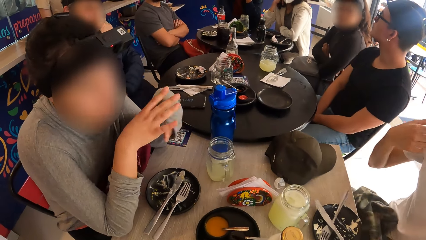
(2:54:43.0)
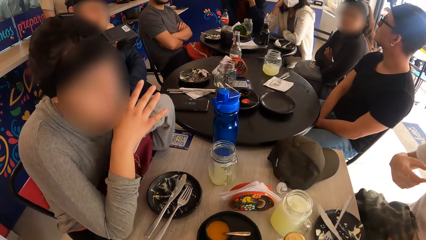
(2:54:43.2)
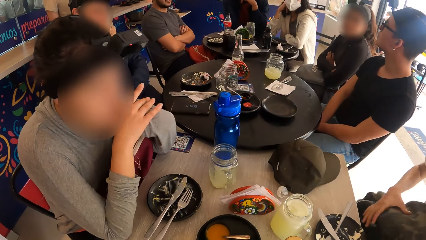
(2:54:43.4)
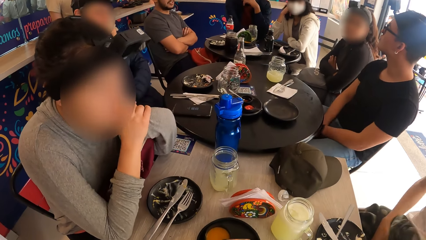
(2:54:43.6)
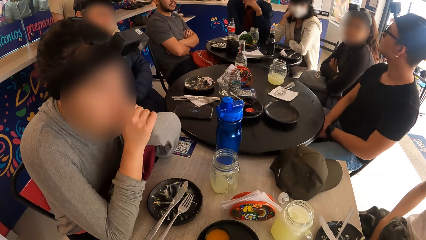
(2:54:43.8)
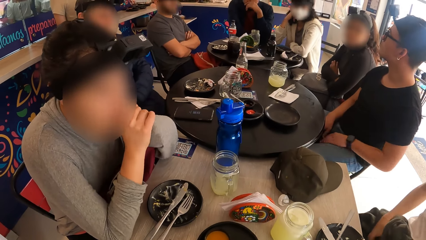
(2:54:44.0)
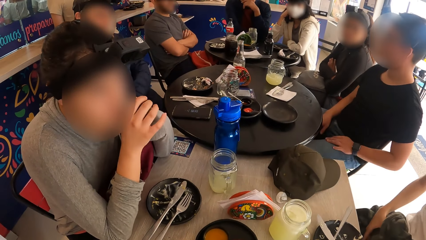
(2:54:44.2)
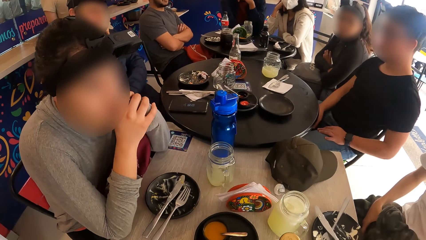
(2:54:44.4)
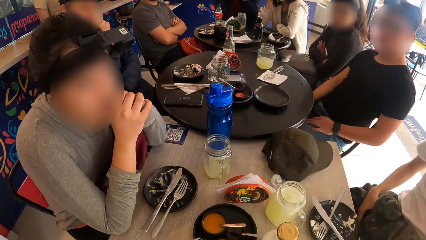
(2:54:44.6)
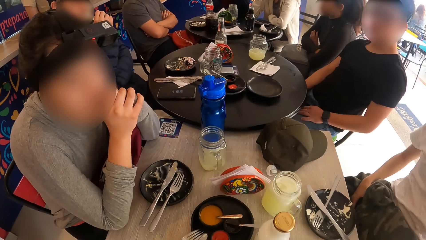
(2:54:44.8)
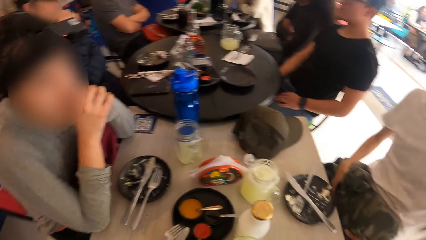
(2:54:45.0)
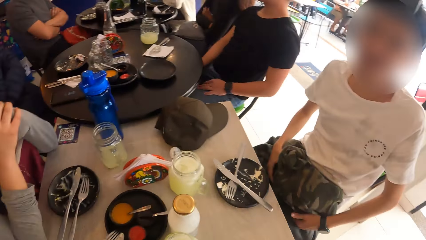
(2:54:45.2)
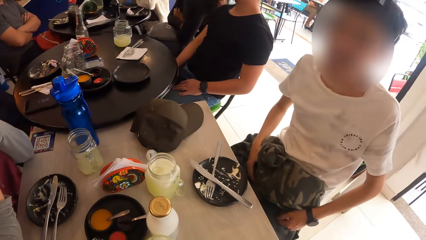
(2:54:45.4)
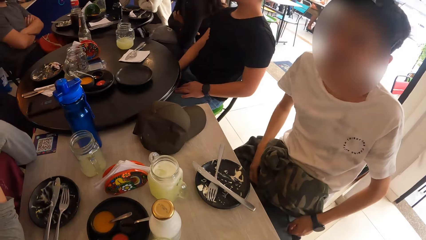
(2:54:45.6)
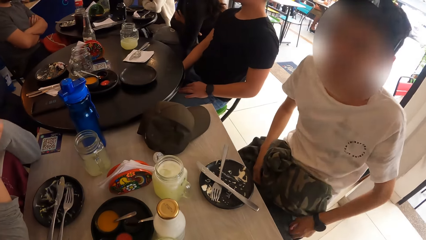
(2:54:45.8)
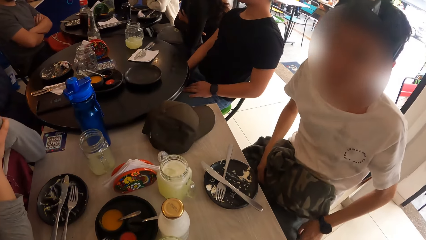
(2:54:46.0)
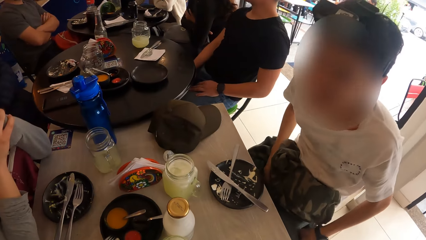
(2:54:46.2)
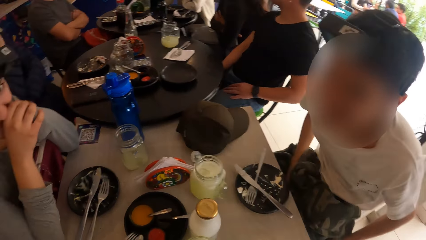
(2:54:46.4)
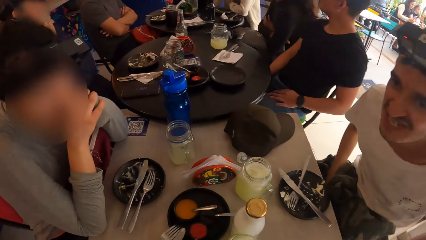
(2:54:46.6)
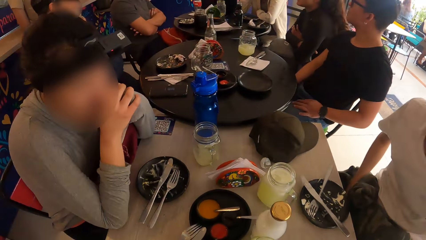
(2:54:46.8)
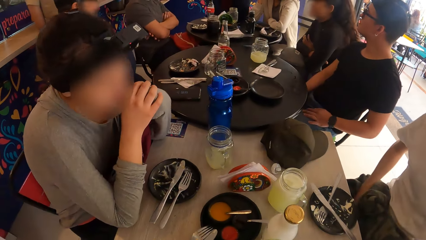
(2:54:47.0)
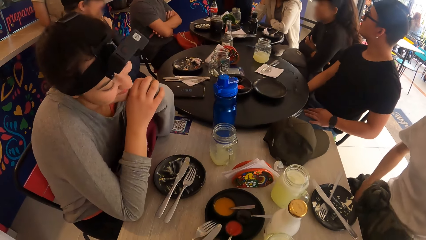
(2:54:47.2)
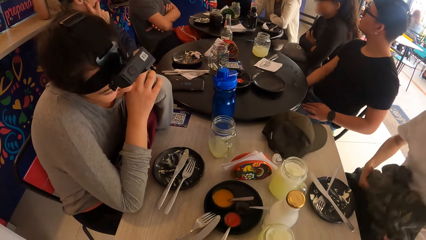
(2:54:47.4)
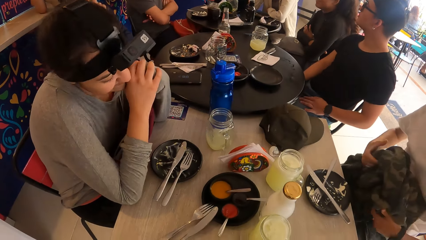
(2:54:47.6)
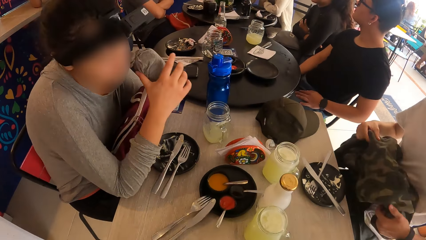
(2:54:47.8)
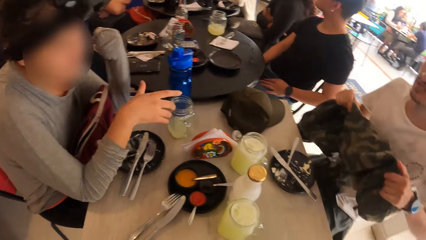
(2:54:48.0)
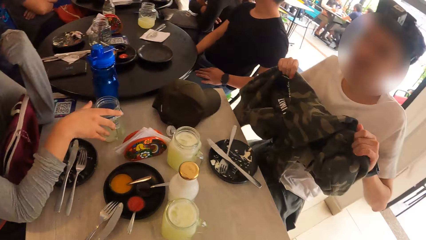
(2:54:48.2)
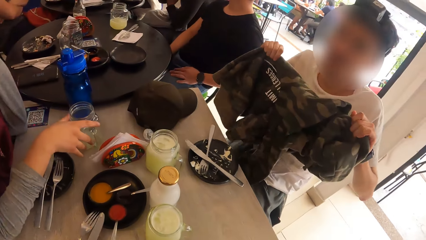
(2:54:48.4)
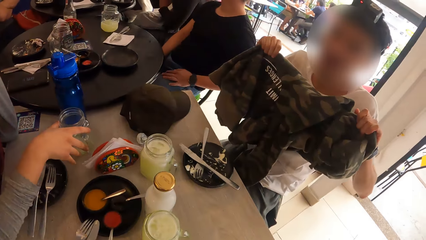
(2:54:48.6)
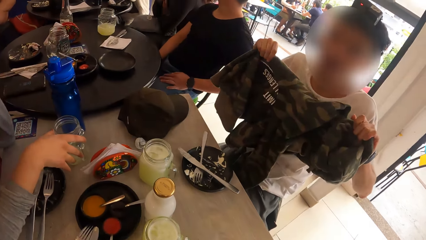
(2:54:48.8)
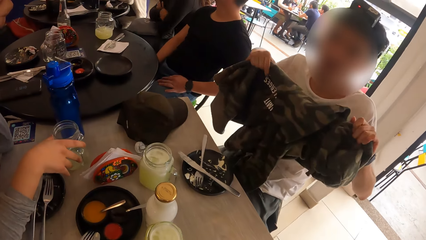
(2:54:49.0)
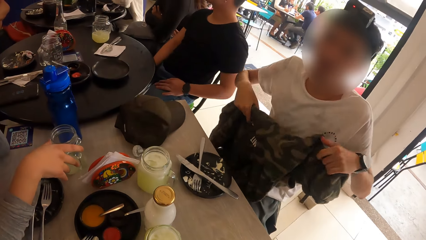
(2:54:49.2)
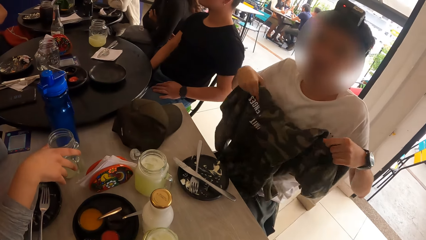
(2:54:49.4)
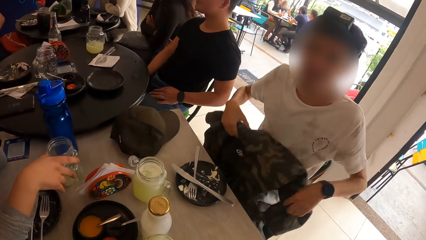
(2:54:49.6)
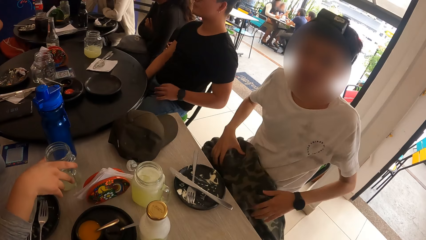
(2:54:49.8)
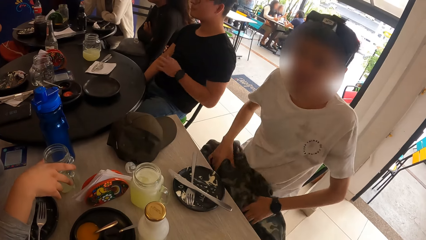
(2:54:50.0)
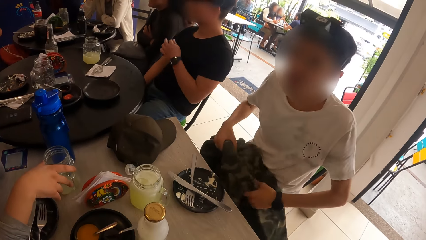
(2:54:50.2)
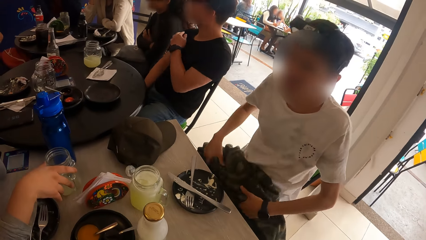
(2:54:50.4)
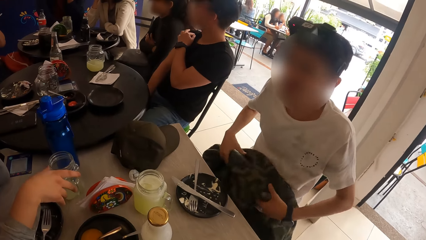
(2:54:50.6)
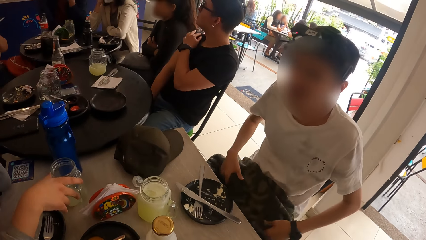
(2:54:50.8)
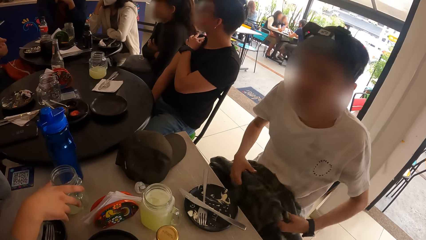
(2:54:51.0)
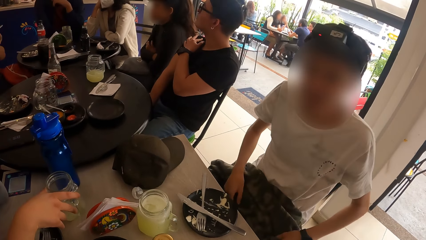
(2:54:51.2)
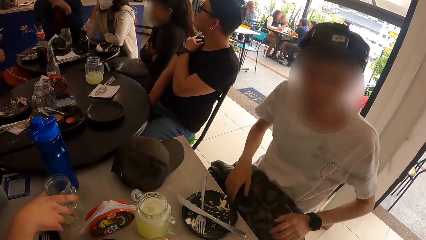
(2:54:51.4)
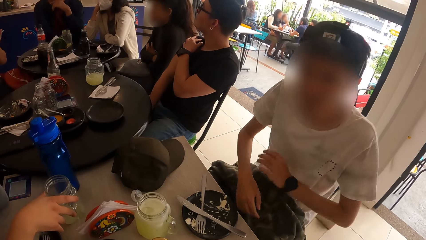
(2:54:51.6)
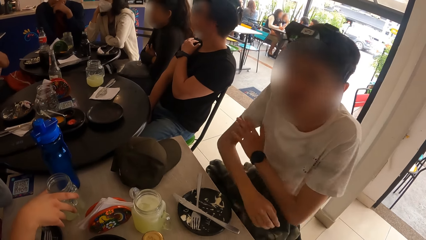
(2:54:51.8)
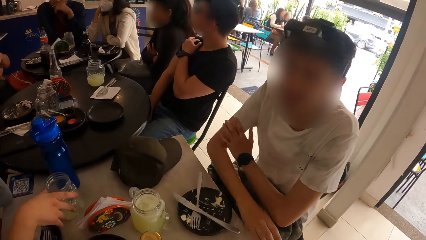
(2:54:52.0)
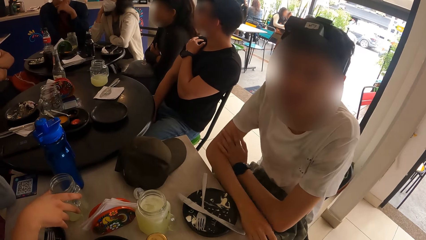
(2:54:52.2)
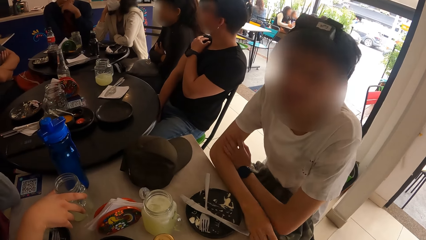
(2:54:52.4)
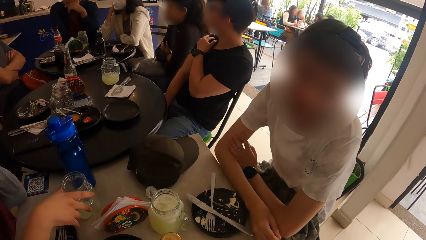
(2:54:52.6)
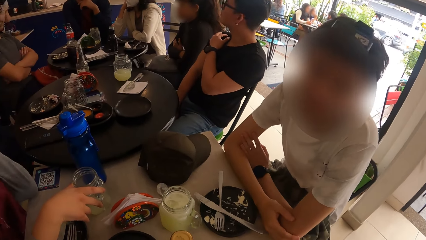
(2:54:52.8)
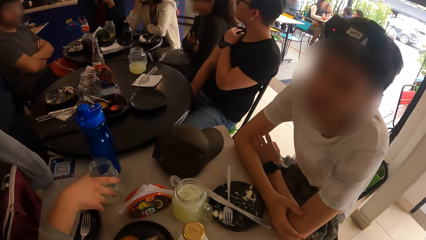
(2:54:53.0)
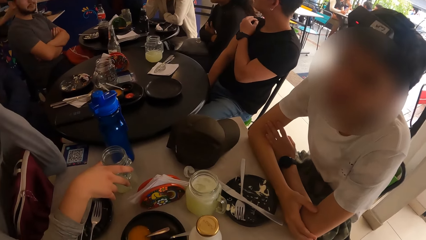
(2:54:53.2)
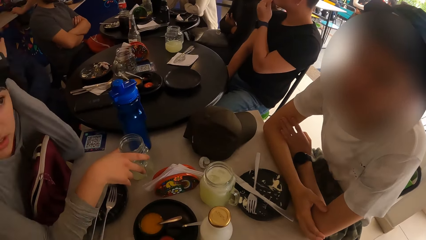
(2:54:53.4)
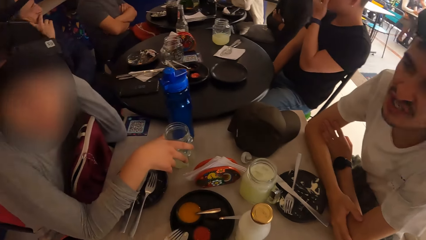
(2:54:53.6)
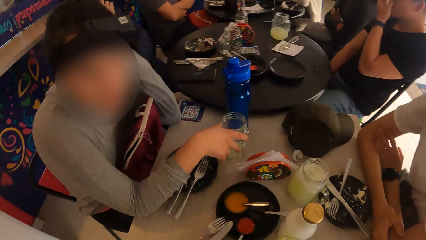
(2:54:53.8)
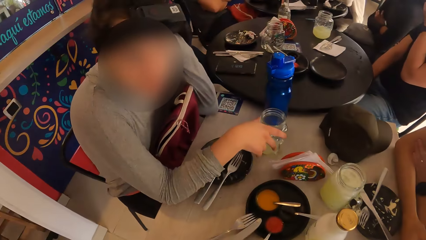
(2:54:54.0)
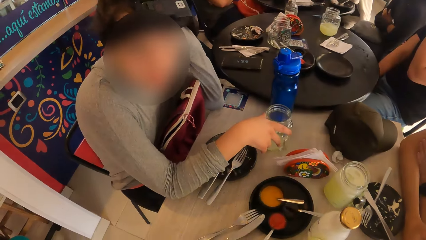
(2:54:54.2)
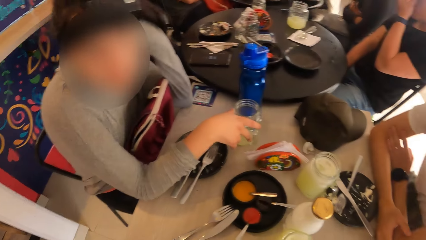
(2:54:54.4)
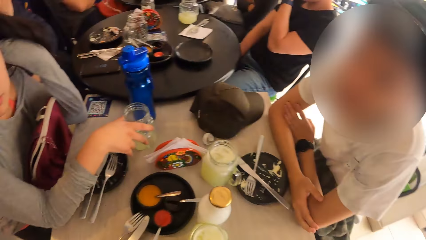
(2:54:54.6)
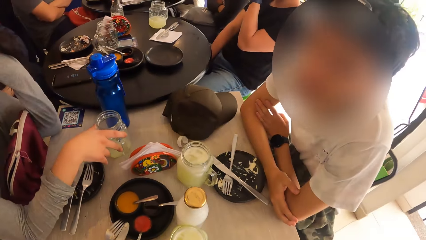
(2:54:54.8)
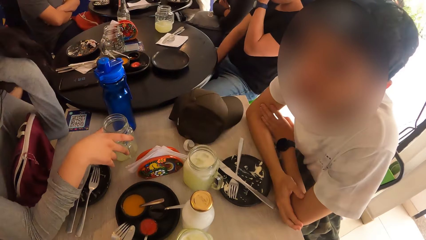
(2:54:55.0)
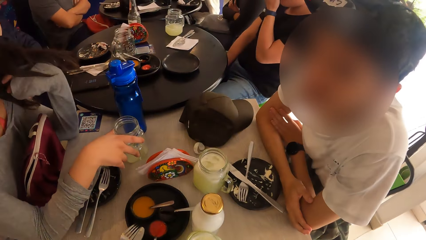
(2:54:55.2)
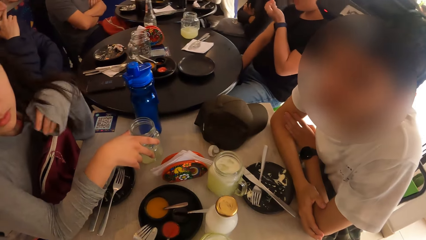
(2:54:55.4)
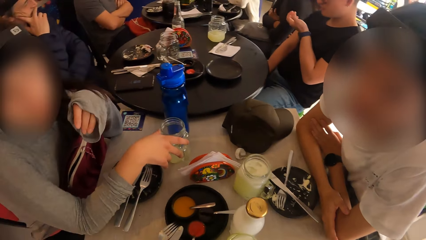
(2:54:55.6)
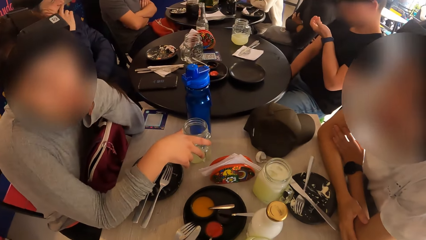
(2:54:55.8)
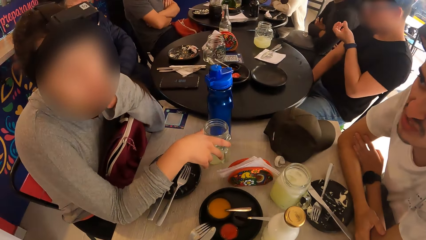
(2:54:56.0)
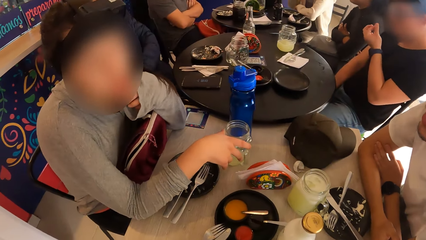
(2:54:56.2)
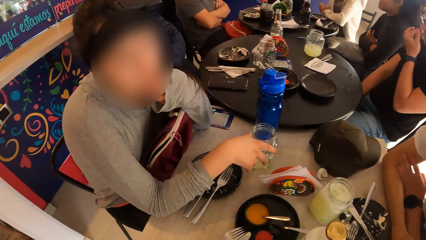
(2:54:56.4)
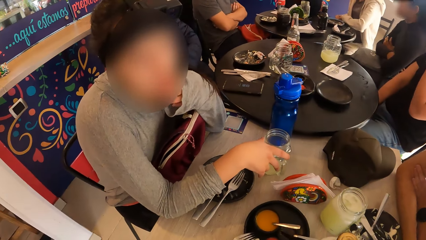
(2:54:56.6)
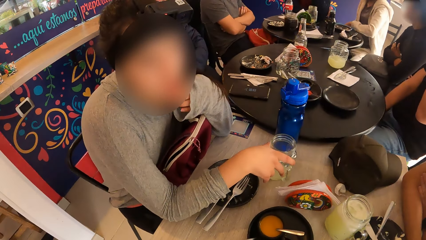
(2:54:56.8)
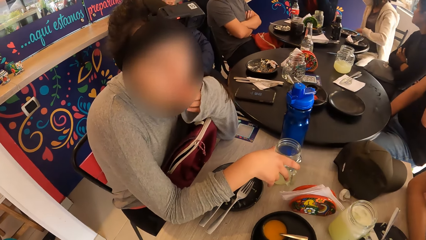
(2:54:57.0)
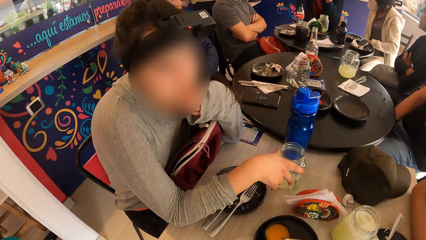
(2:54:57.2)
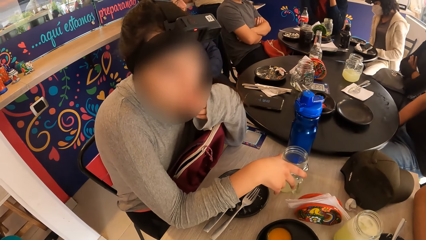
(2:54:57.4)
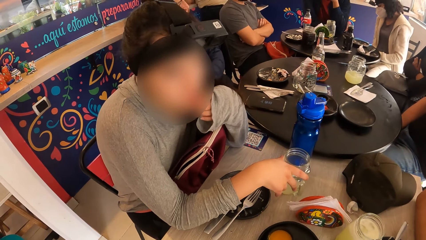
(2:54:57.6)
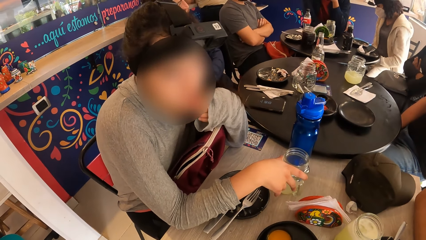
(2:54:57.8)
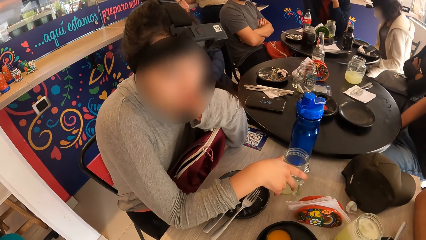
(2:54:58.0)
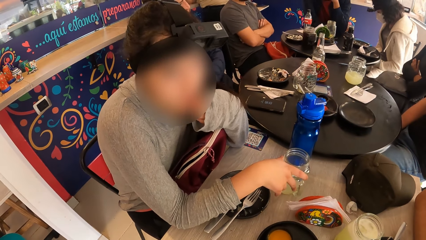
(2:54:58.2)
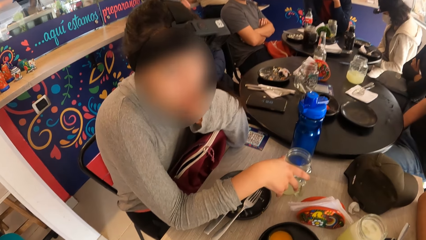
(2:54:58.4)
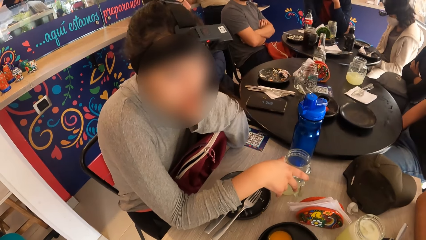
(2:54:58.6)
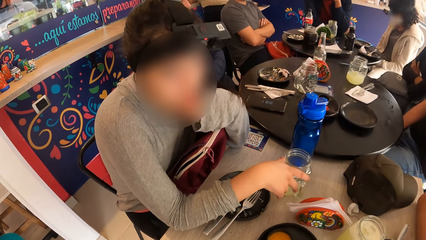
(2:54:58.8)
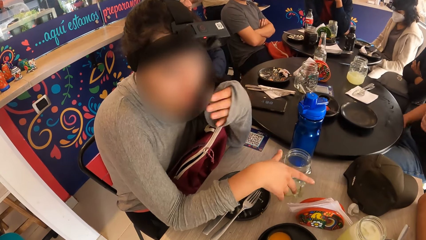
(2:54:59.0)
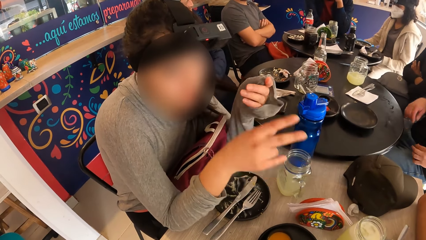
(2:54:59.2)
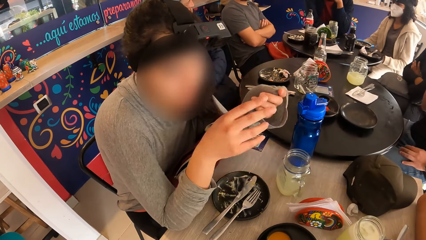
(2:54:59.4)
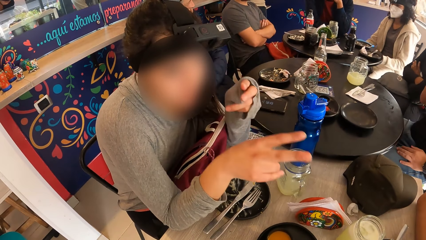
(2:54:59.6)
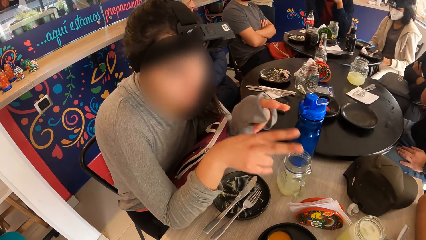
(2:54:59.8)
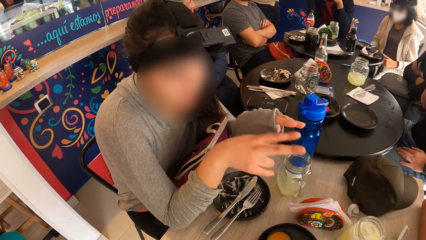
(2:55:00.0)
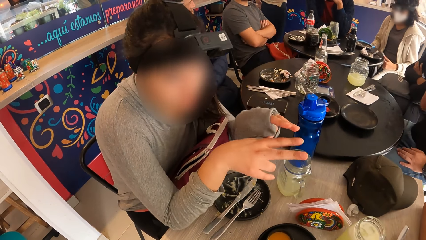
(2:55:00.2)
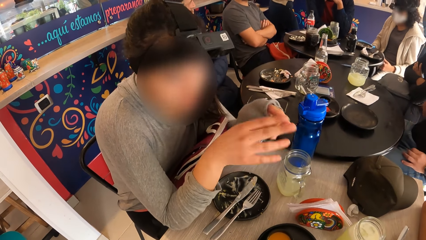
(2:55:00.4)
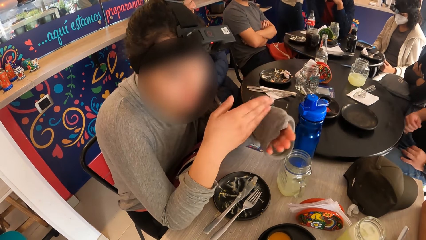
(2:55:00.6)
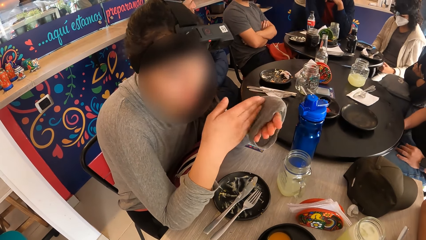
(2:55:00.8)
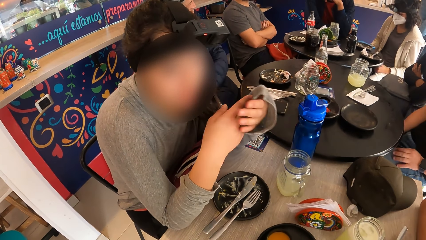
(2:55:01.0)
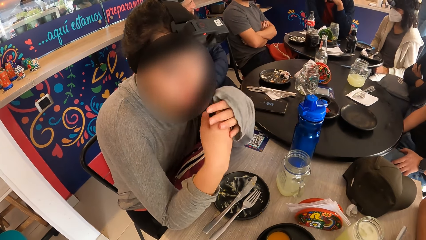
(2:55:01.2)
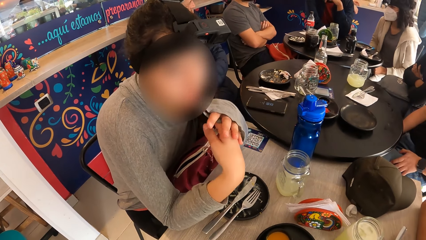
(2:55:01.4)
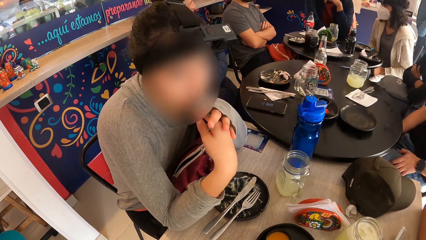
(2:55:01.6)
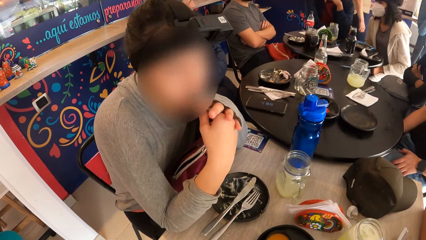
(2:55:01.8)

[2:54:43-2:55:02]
A person converses with the camera wearer. Another person converses with the camera wearer. The other person raises a jacket on his lap with both hands, straightens a hood, and drops the jacket on his lap with both hands. The other person converses with the camera wearer. The other person converses with the first person. The first person touches the face and sways hands.
